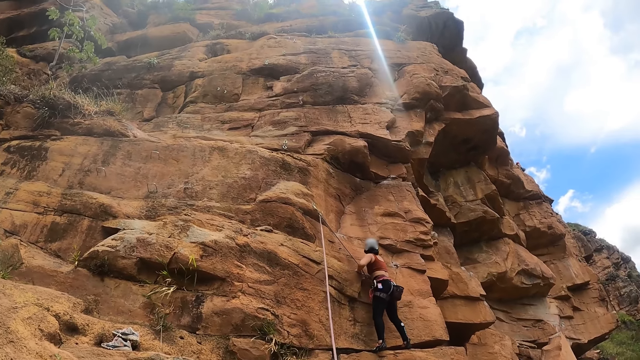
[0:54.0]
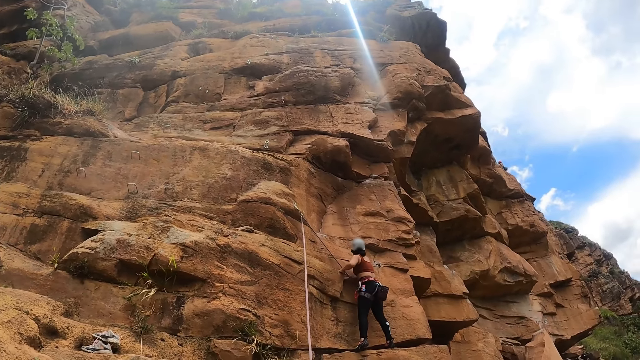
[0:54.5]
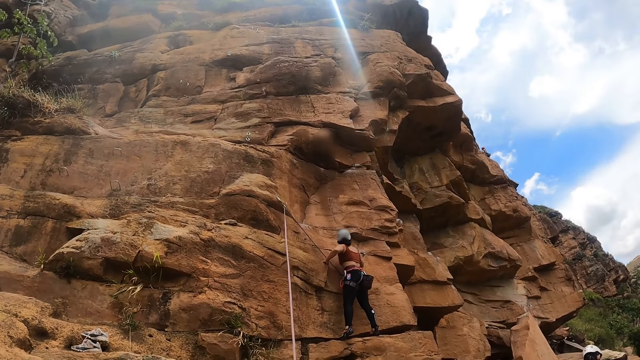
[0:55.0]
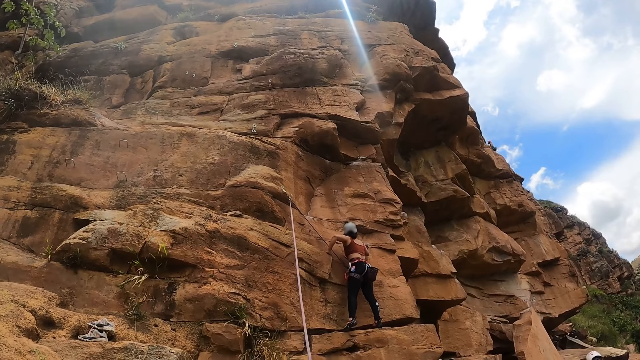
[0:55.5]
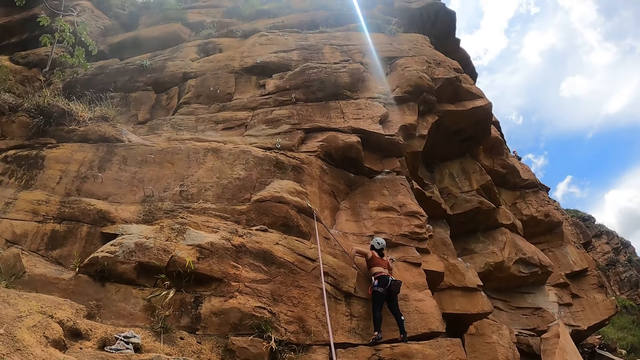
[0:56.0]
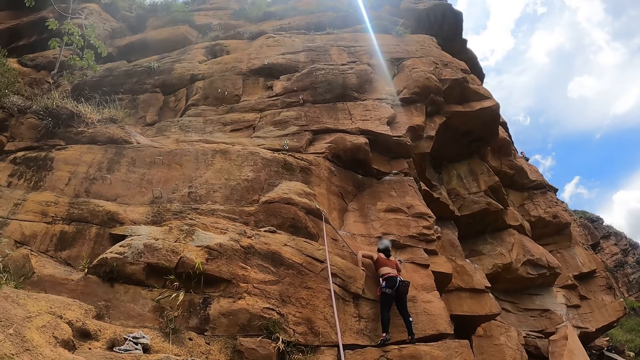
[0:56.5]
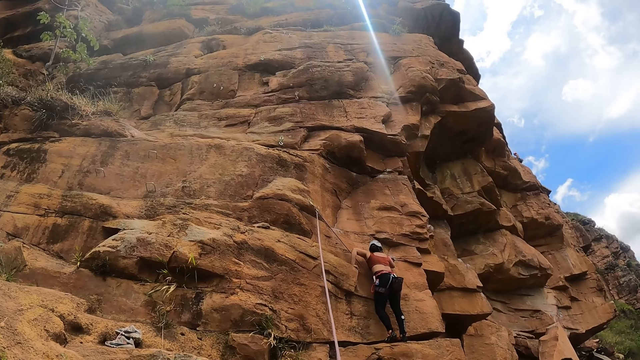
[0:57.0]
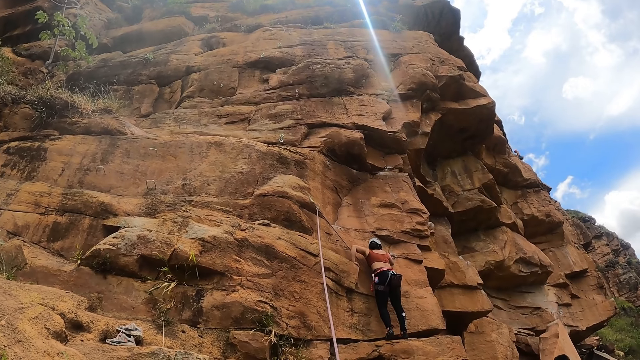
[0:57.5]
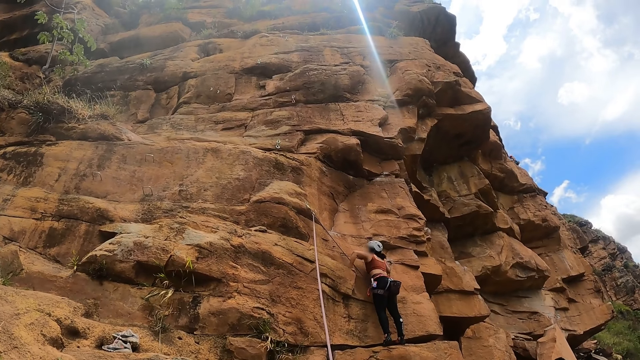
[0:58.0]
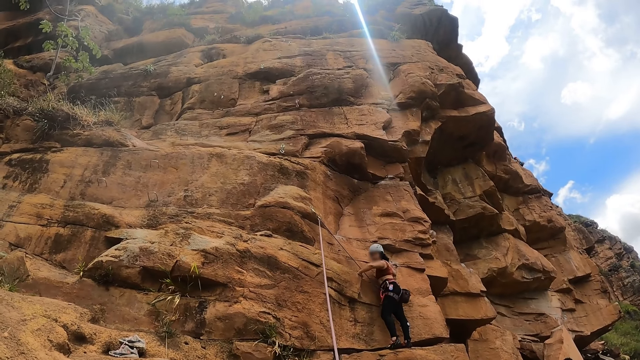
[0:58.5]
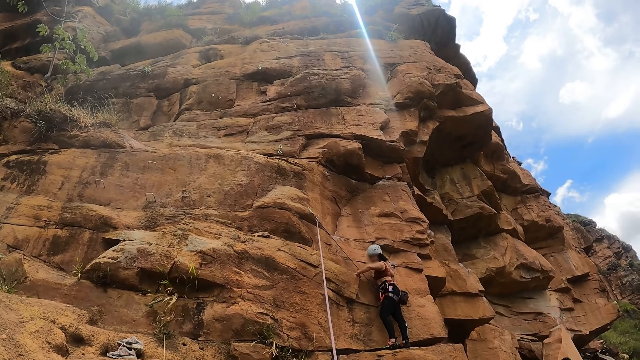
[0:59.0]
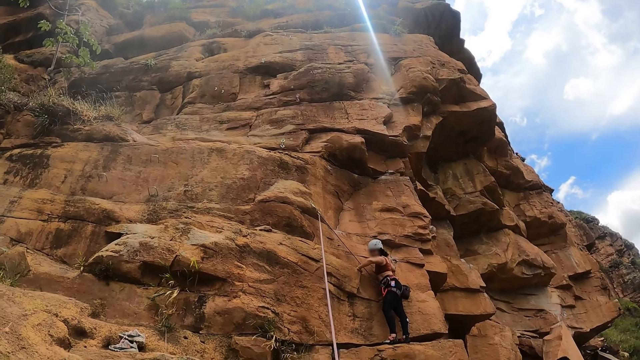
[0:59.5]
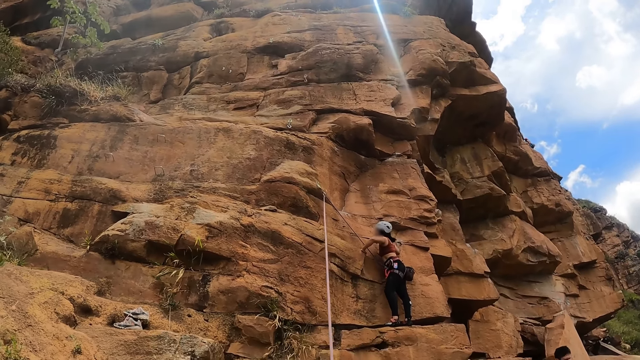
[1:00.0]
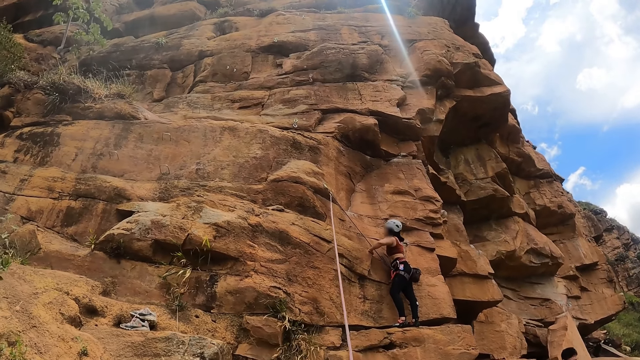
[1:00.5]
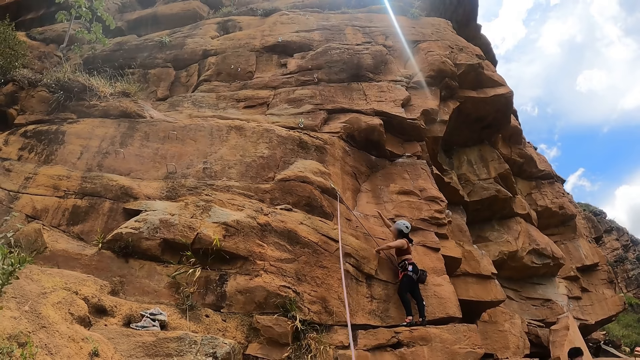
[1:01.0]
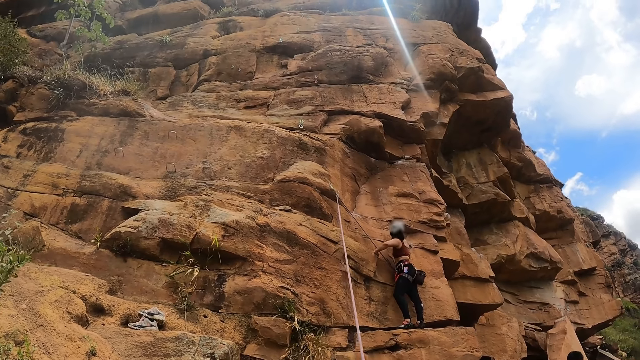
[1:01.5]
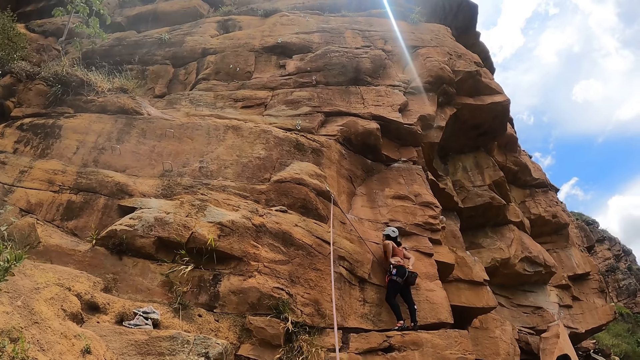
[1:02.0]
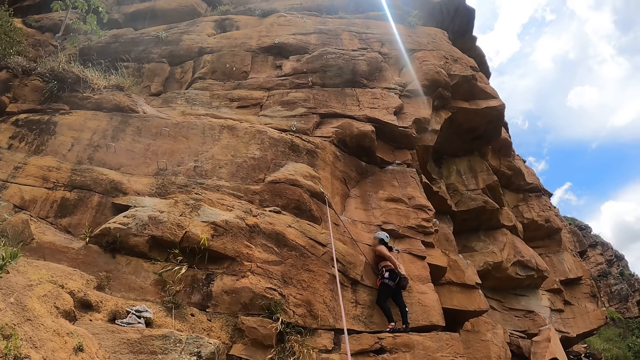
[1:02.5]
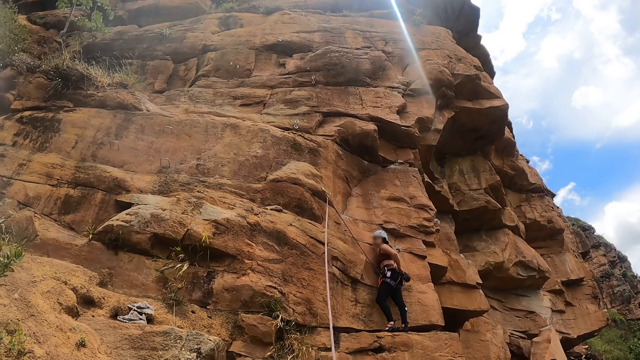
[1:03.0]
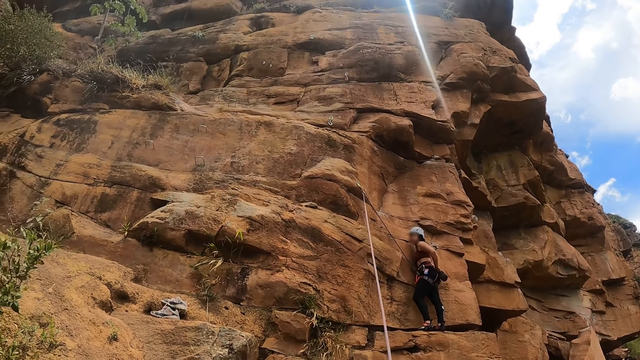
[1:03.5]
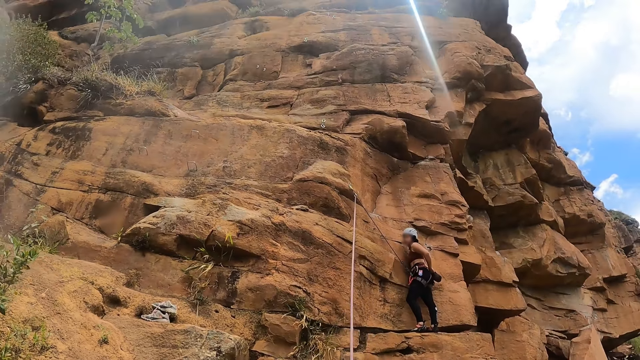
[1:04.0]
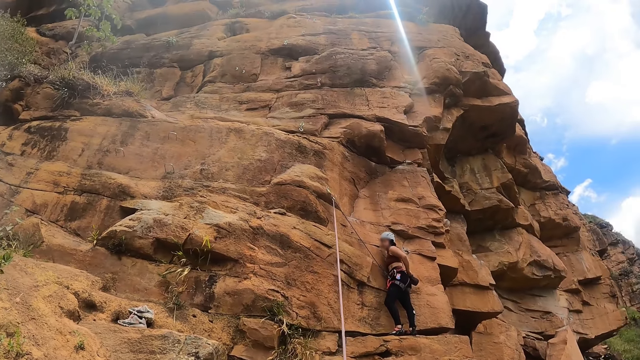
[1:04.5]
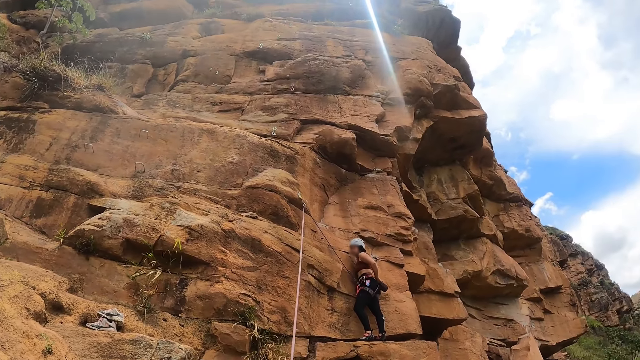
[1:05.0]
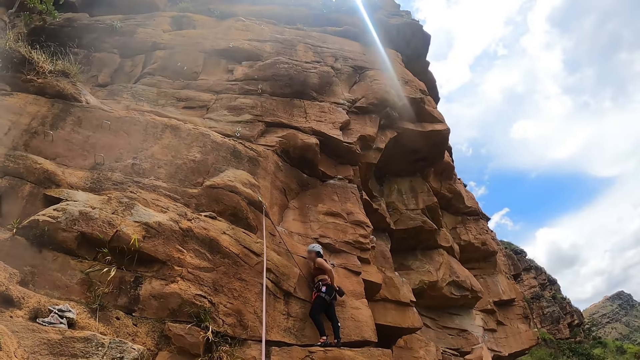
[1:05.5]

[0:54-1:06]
The camera wearer looks at the cliff. They look at a lady. The lady looks at the camera wearer, stares at the rock and communicates with the camera wearer. The lady adjusts the rope from the rope holder with both hands.

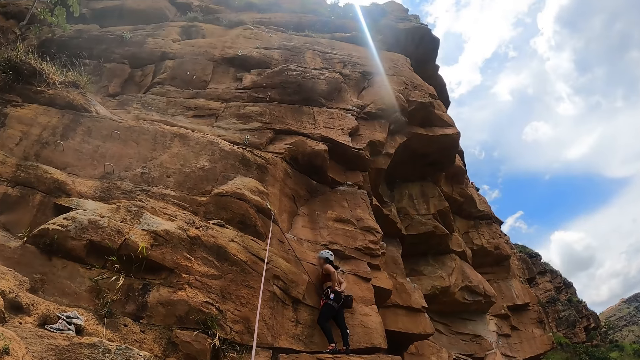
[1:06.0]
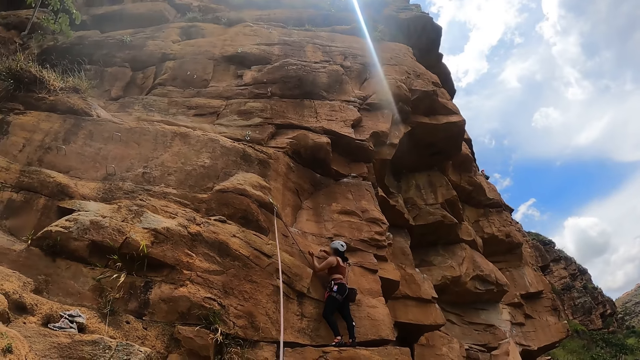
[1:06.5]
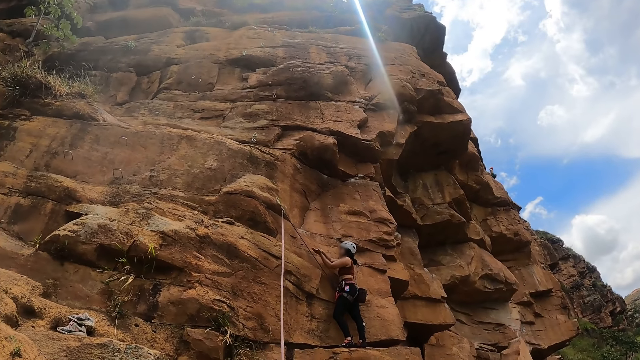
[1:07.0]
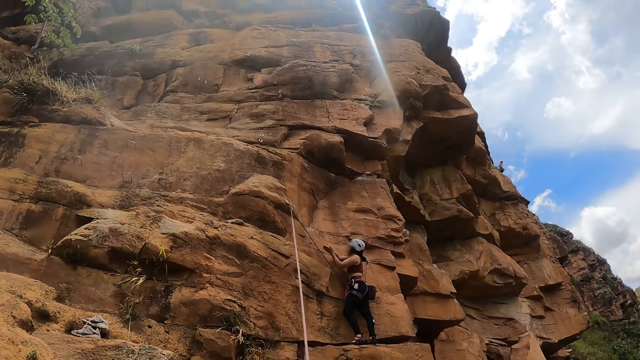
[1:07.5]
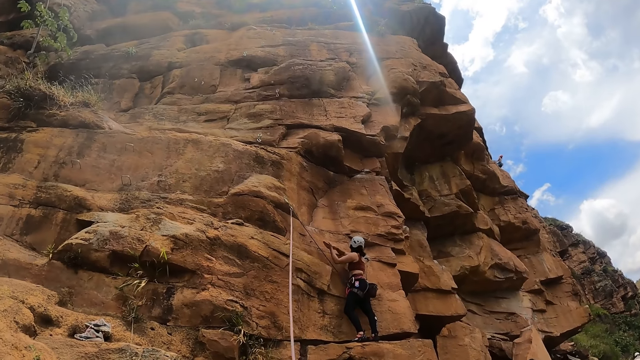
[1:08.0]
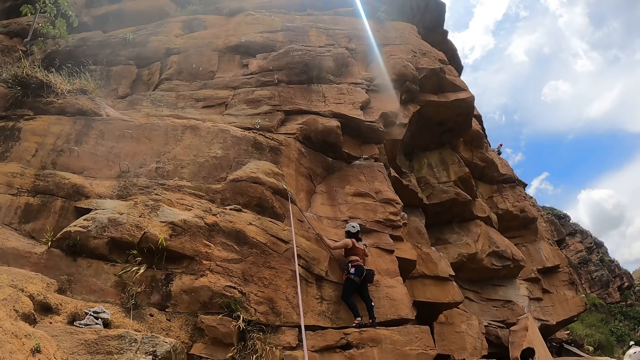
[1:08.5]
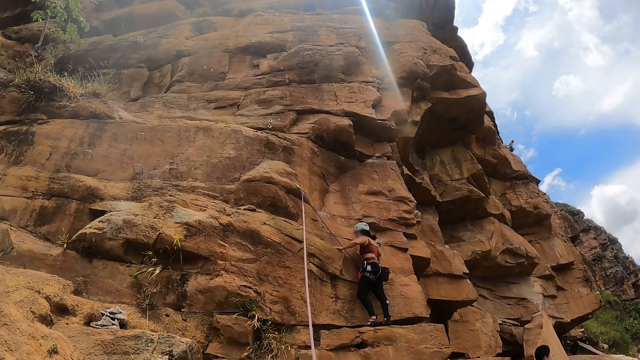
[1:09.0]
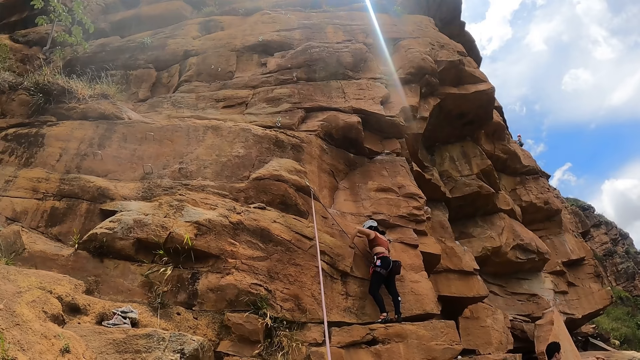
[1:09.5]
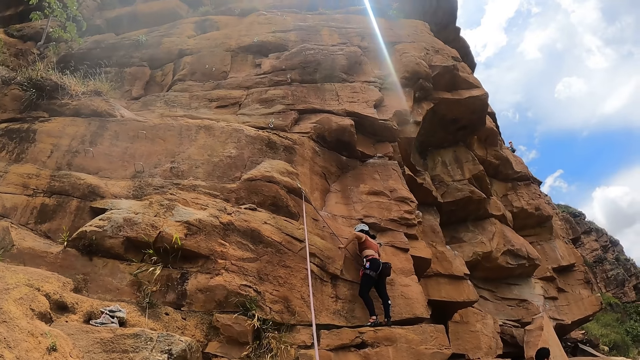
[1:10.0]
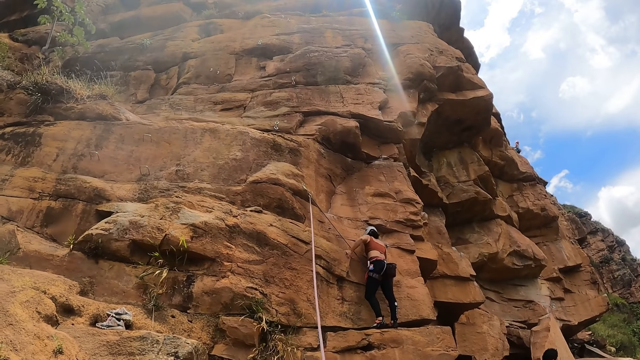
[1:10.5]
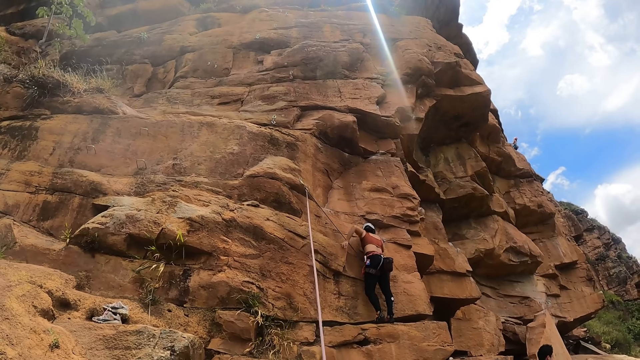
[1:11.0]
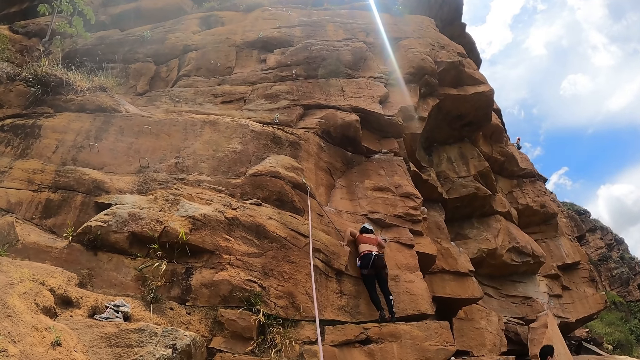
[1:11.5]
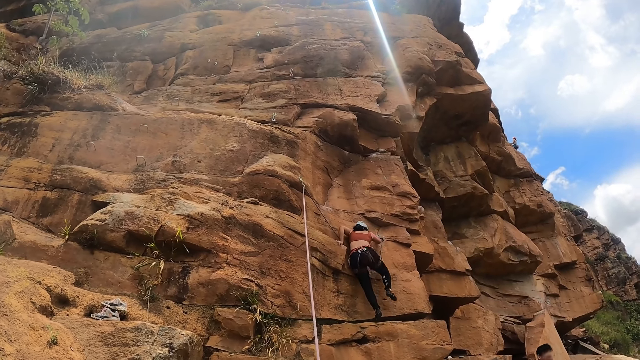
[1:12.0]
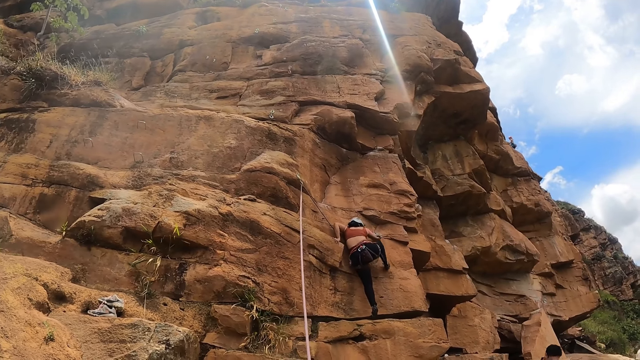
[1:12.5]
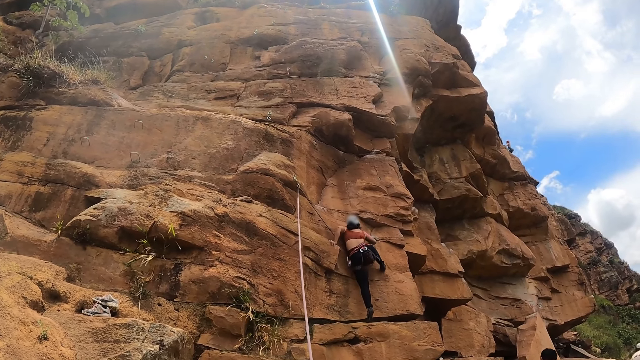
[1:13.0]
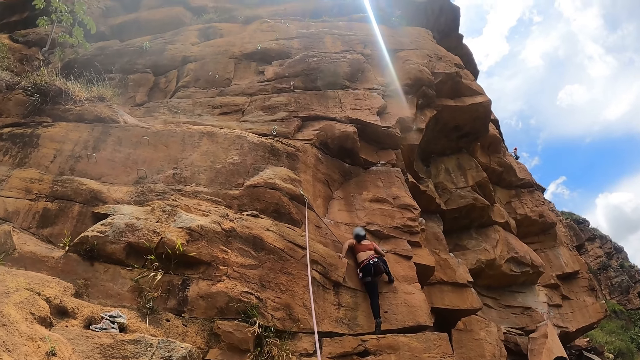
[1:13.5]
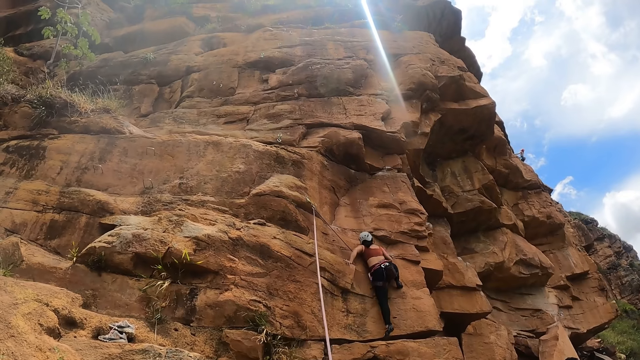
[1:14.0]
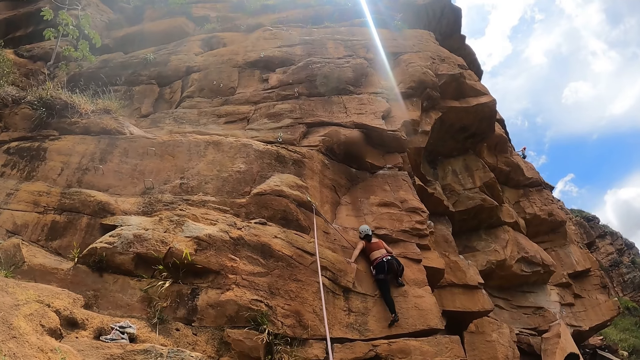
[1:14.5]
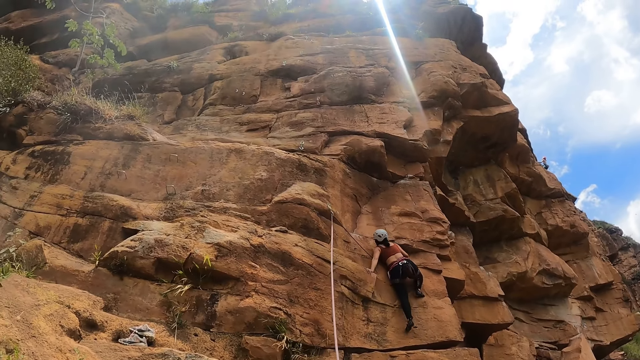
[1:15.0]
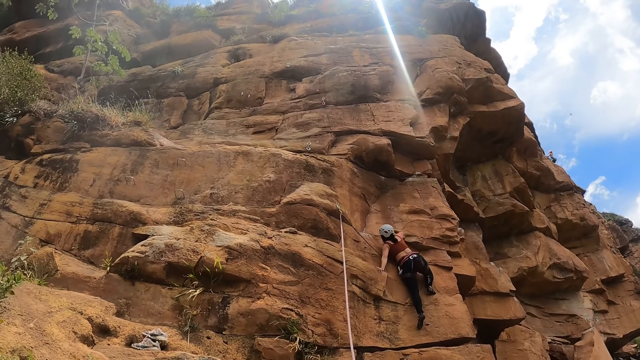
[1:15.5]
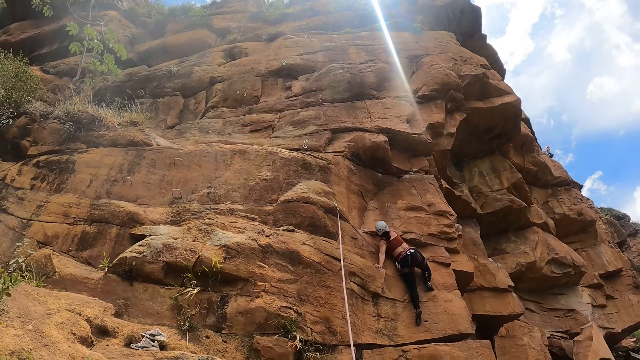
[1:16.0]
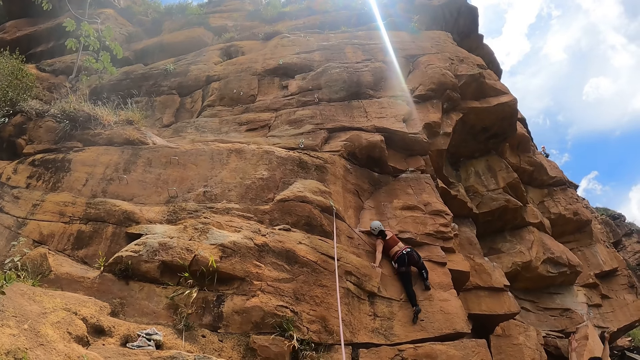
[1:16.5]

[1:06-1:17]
A lady rubs her hands, grabs the rock with both hands and climbs the rock.
